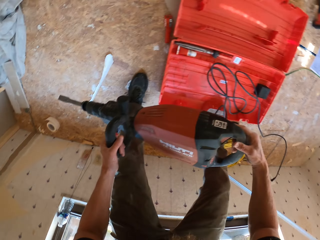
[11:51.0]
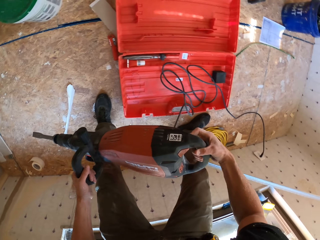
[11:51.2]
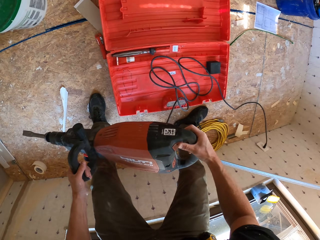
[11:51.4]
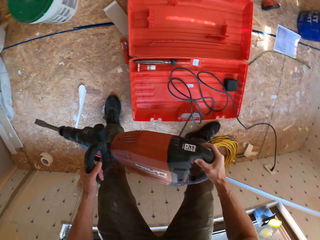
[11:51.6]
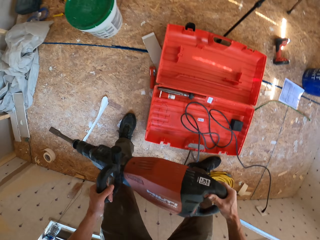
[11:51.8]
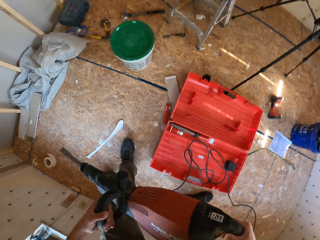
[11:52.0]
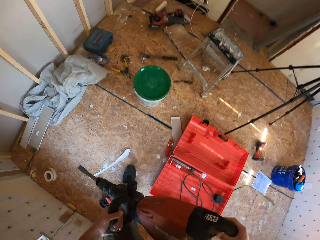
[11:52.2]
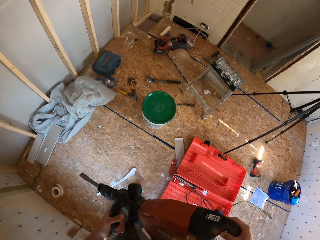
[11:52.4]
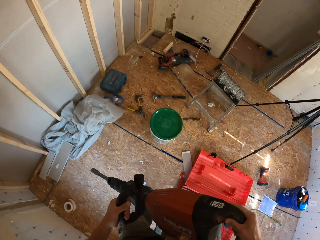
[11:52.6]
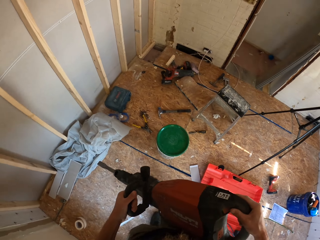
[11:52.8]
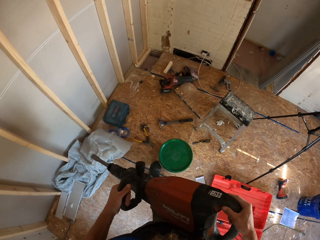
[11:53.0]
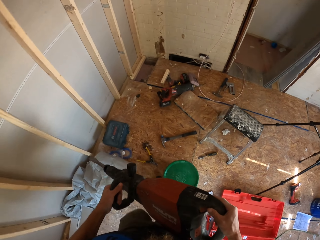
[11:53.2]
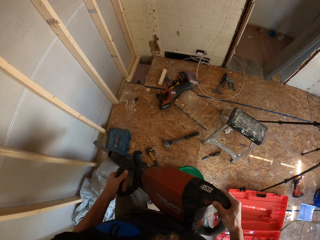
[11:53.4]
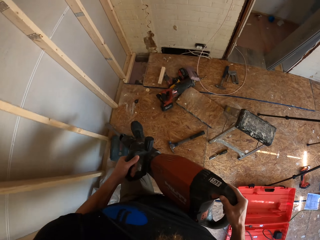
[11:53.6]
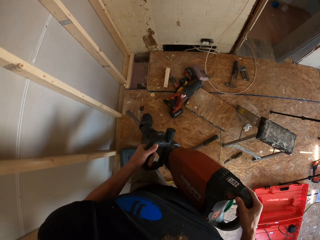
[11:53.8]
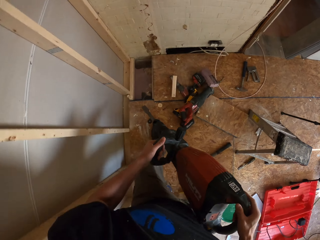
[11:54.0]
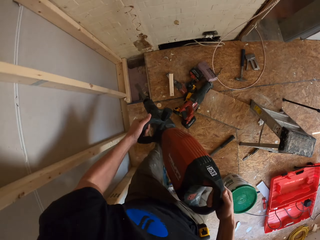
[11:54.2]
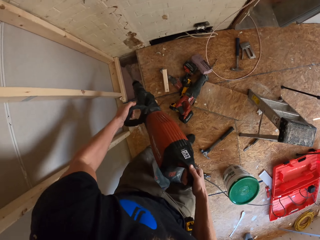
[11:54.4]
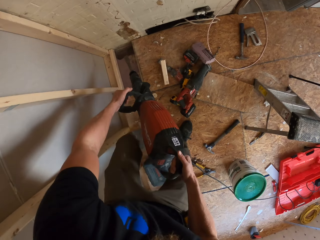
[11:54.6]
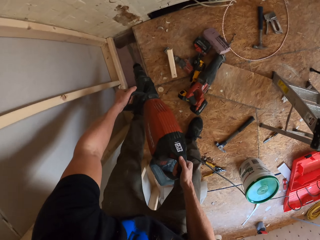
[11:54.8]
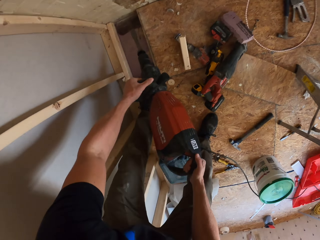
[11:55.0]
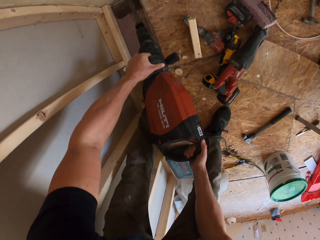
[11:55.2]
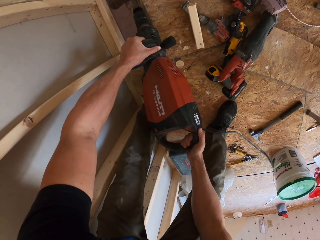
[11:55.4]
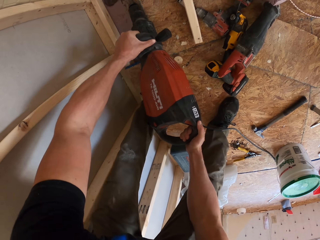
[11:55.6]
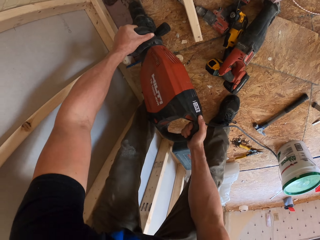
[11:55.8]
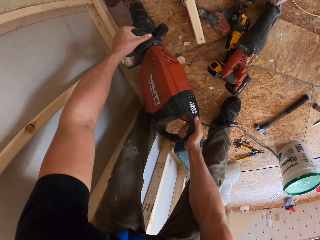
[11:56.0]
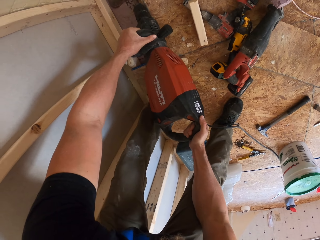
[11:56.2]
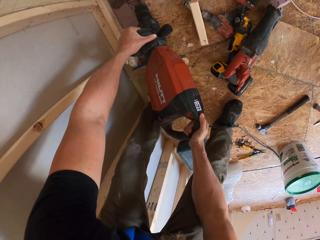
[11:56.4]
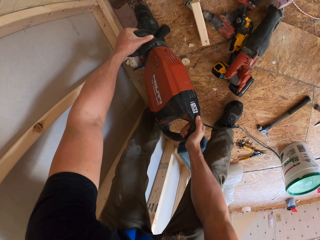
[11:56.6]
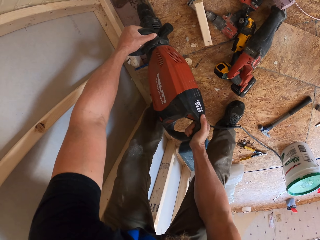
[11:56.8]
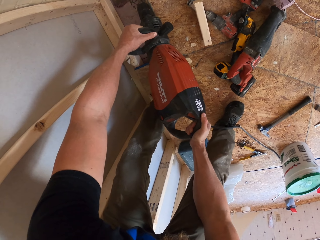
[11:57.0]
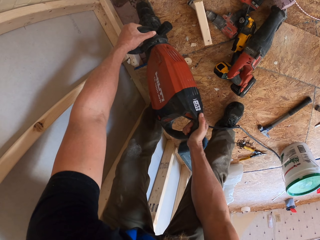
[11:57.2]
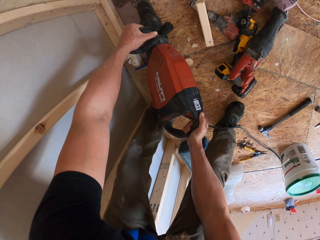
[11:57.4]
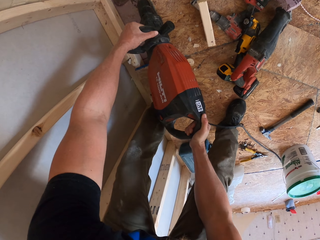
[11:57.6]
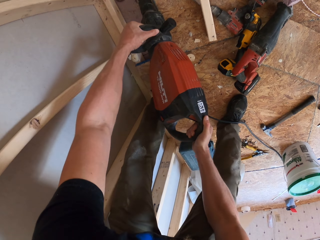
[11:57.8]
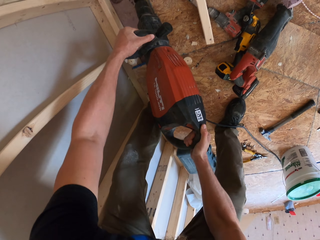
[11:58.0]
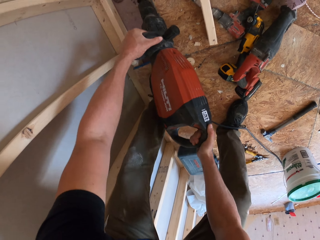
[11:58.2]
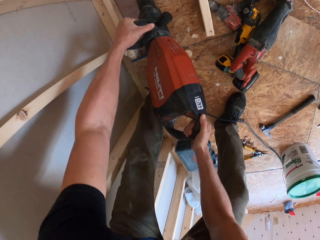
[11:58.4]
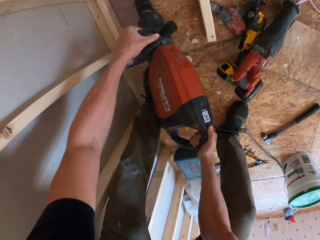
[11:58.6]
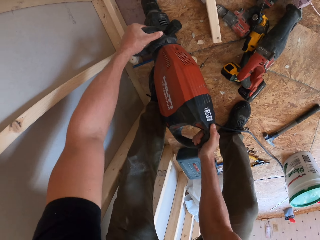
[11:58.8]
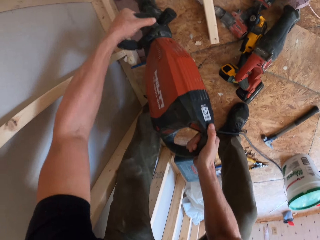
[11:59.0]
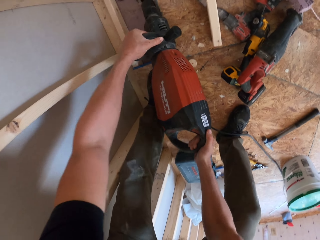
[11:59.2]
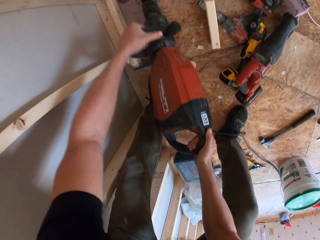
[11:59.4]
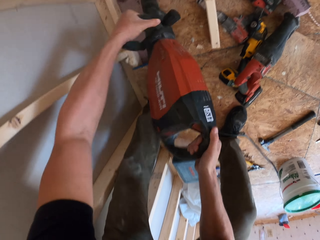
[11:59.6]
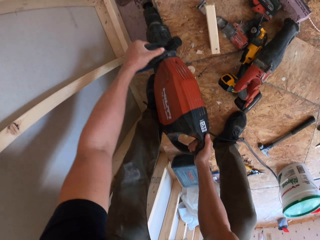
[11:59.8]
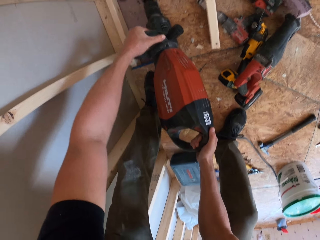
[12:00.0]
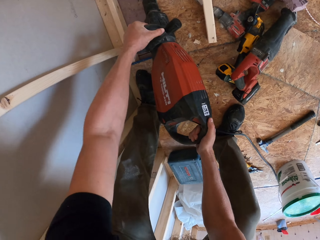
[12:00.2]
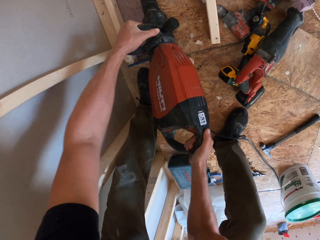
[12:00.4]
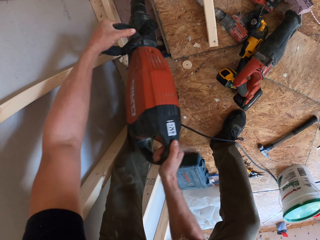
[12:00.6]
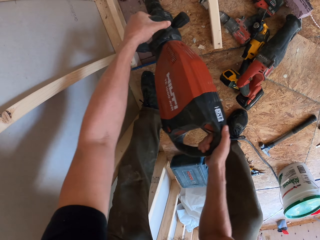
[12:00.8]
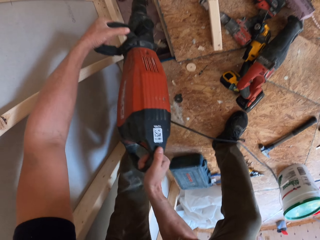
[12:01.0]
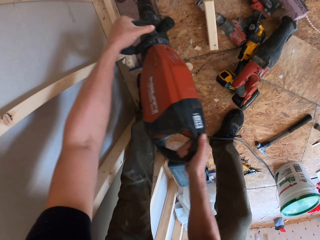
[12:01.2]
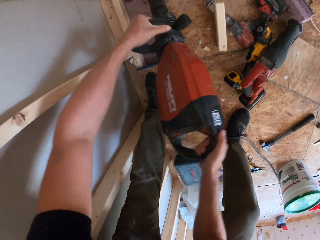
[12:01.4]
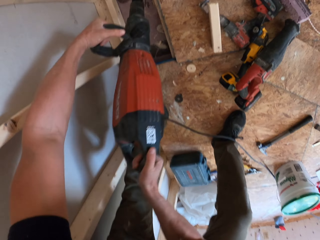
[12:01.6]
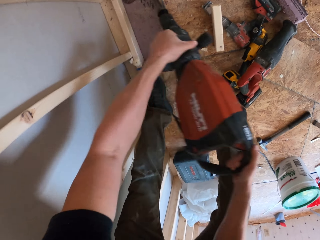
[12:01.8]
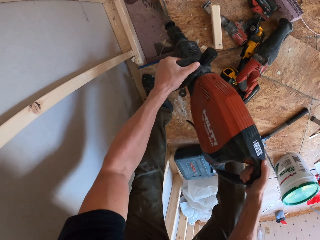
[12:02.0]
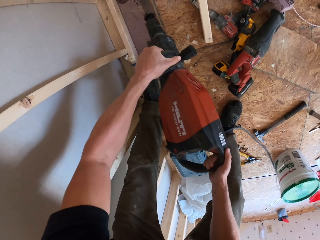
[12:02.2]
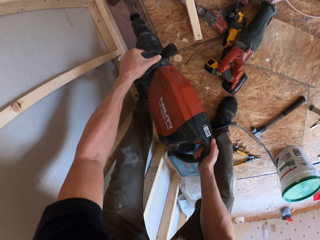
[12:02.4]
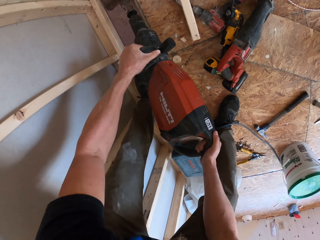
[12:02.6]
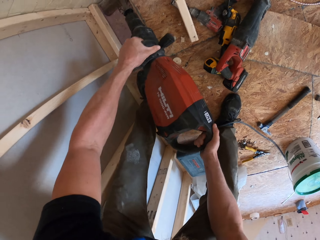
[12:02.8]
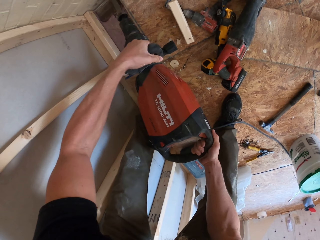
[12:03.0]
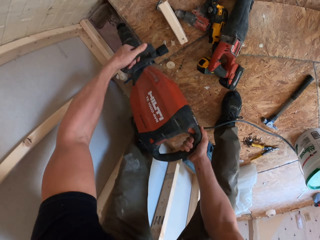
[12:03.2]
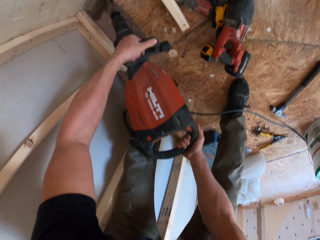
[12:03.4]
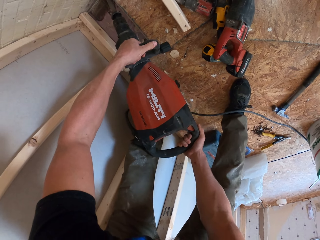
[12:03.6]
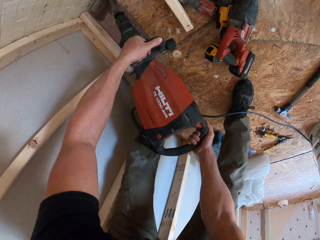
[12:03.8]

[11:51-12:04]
The camera wearer walks a few steps. They drill the floor. They cut the piece of wood.

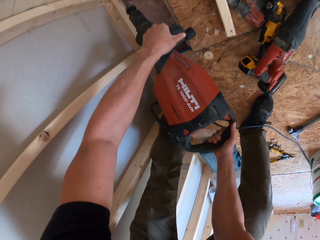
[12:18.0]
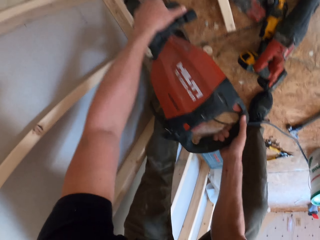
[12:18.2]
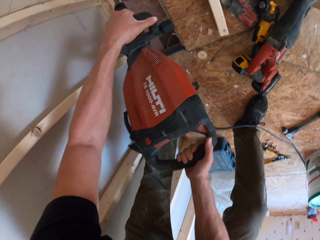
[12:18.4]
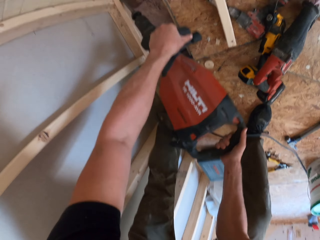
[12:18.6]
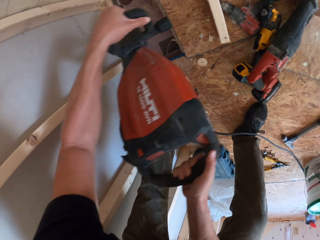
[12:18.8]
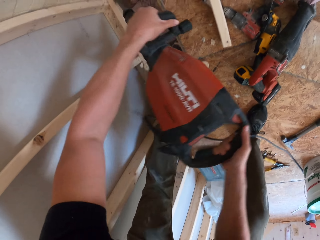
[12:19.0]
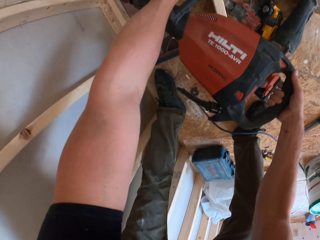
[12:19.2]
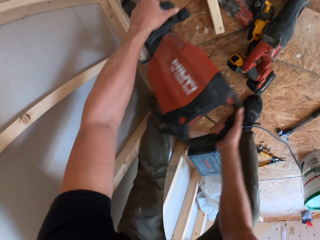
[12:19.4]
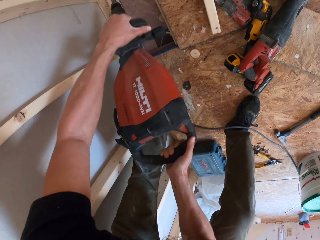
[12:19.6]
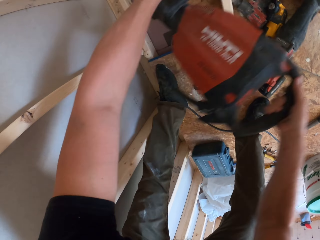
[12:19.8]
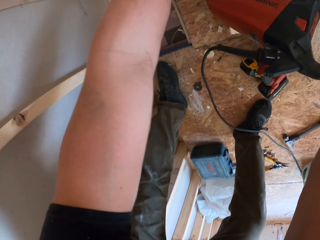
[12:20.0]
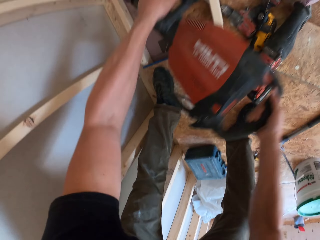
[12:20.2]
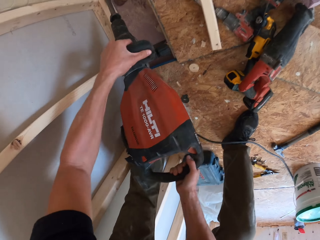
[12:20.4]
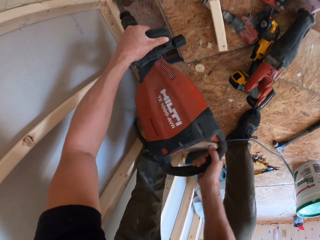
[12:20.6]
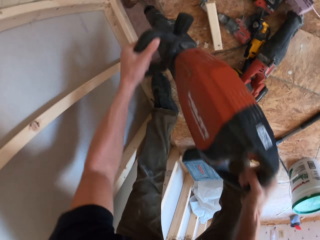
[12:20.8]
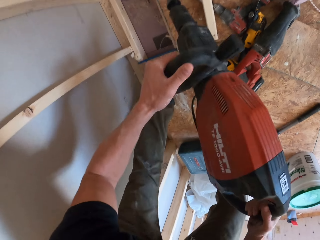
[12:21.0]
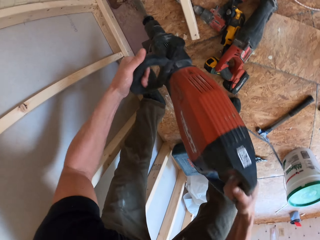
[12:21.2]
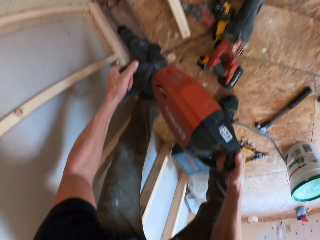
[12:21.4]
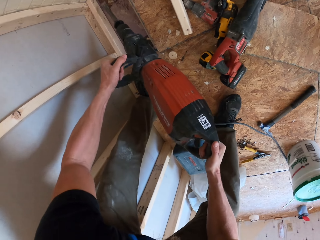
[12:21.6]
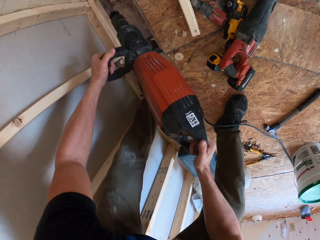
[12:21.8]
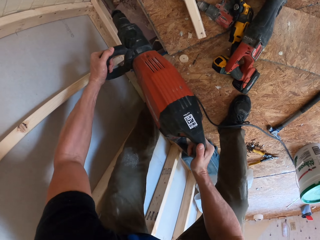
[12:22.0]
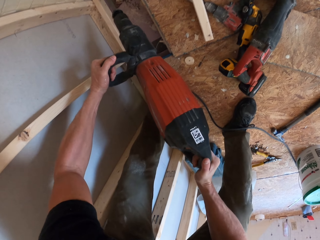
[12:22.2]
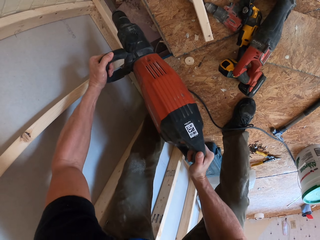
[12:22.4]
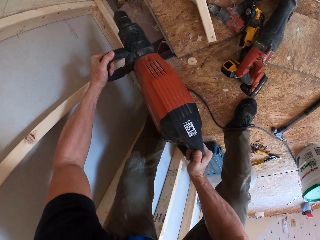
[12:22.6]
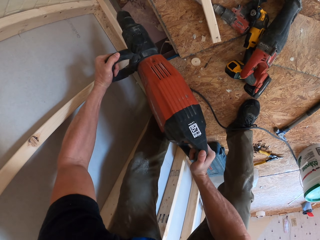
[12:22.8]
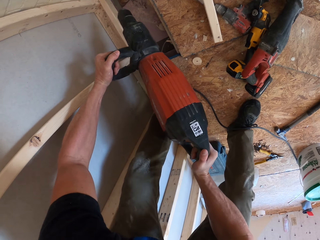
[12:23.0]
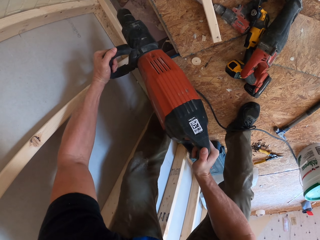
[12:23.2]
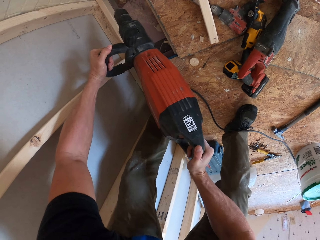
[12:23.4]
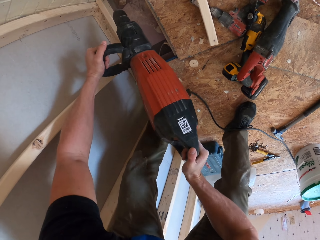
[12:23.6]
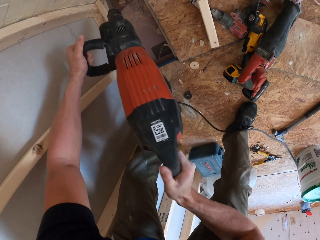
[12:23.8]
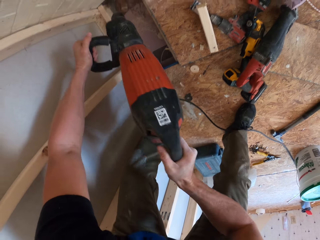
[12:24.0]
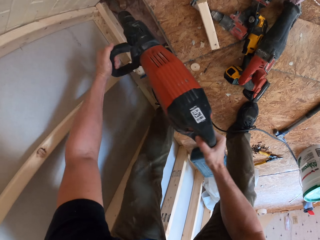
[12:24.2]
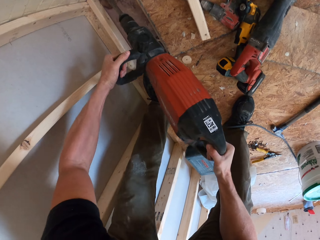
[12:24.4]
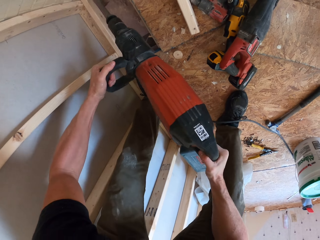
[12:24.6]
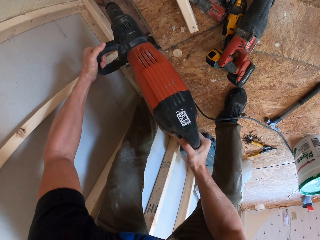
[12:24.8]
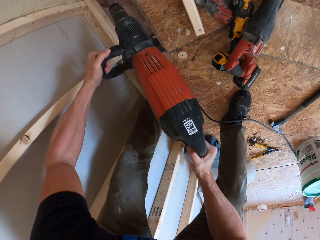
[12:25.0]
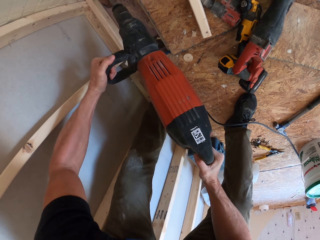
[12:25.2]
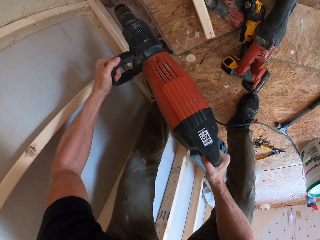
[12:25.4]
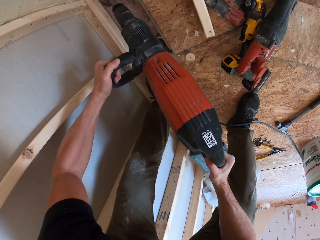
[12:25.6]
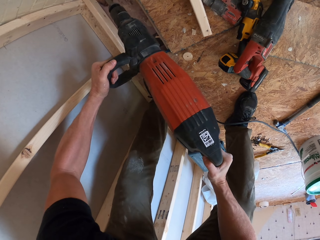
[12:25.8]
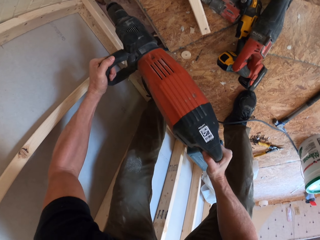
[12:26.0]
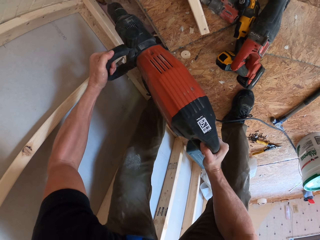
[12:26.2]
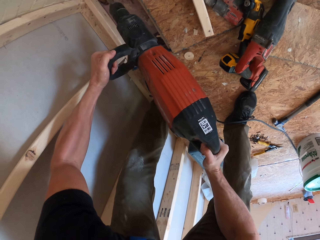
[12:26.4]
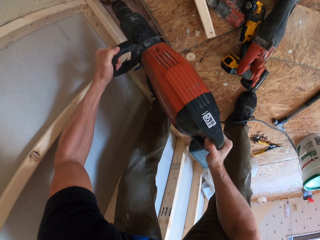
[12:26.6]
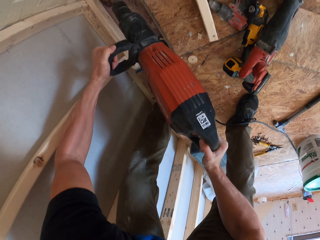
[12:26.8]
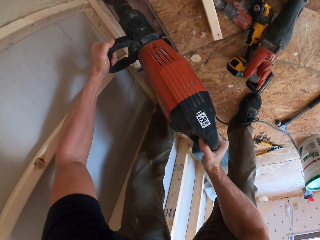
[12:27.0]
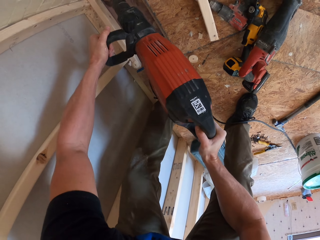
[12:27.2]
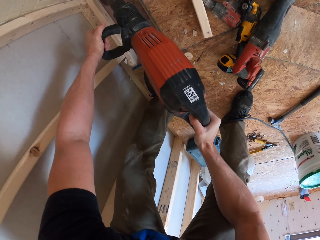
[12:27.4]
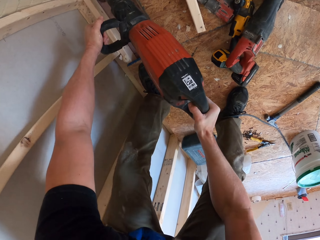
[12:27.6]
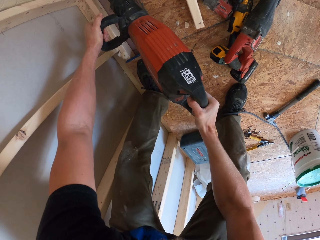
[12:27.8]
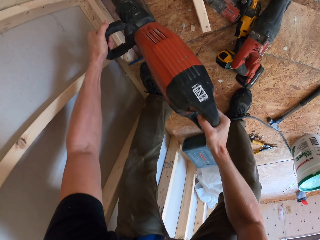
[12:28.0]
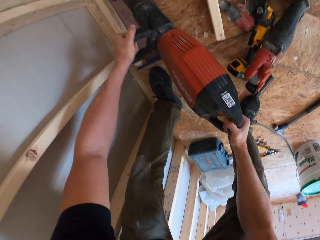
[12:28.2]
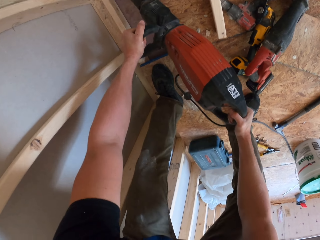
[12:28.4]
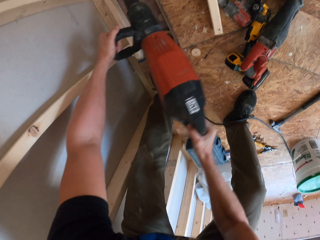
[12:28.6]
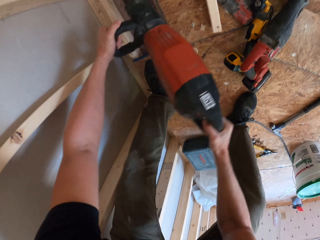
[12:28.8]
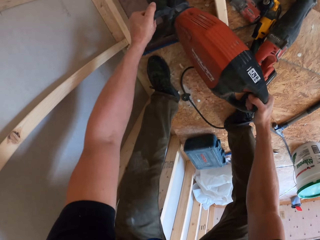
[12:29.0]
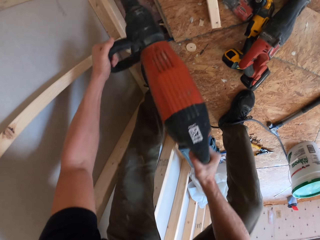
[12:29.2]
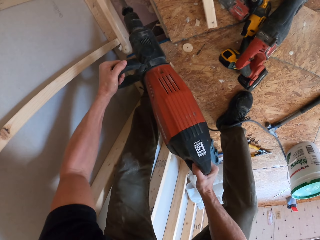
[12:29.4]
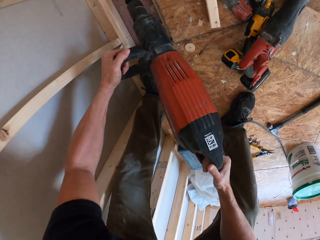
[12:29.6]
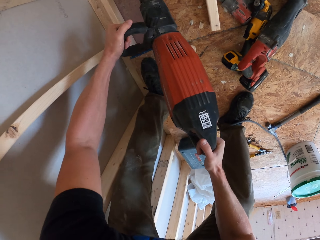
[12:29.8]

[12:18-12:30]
The camera wearer shakes the reciprocating saw. They cut the piece of wood.
